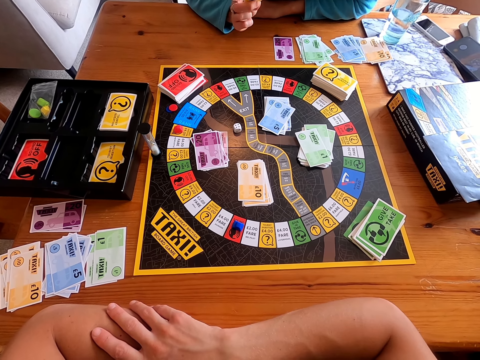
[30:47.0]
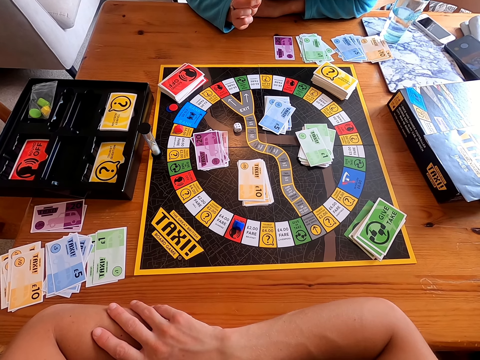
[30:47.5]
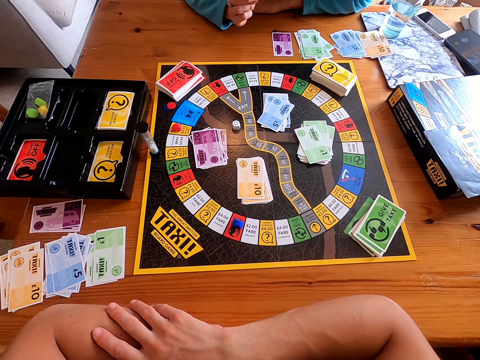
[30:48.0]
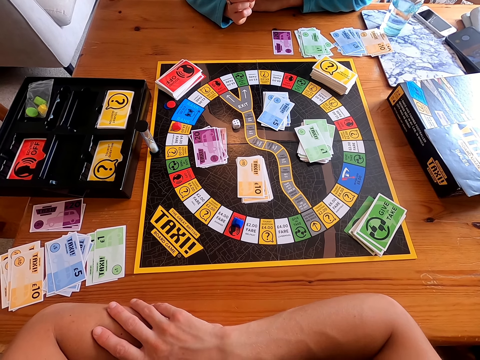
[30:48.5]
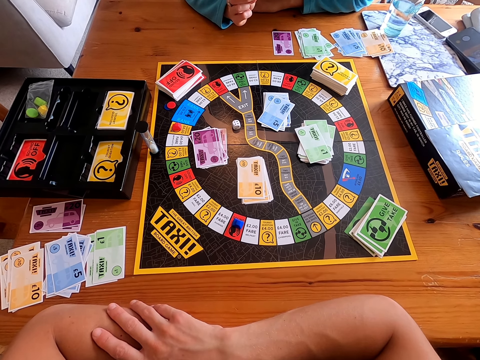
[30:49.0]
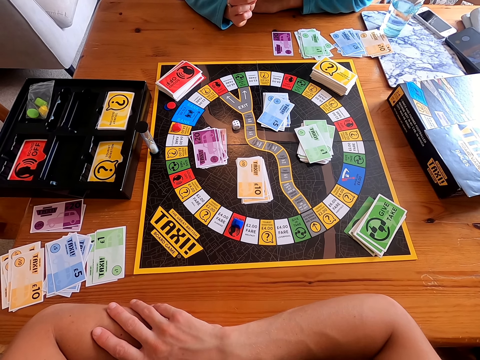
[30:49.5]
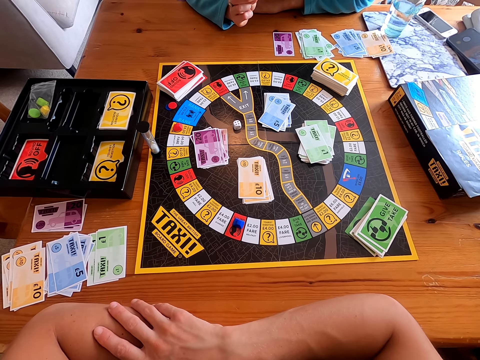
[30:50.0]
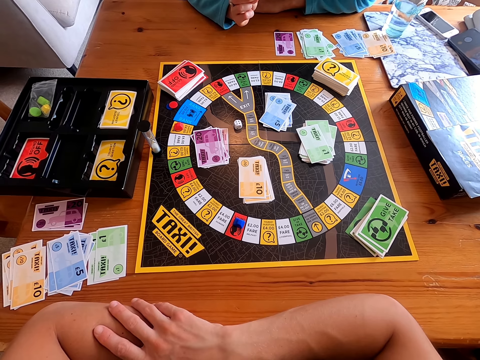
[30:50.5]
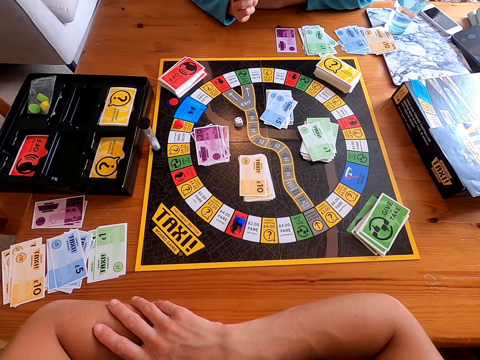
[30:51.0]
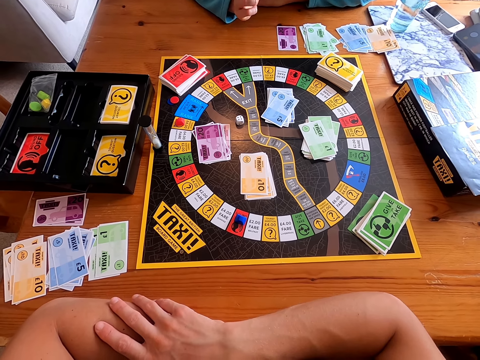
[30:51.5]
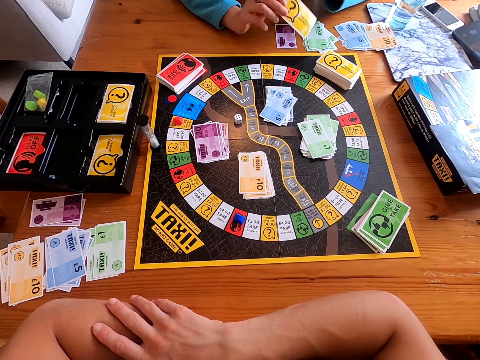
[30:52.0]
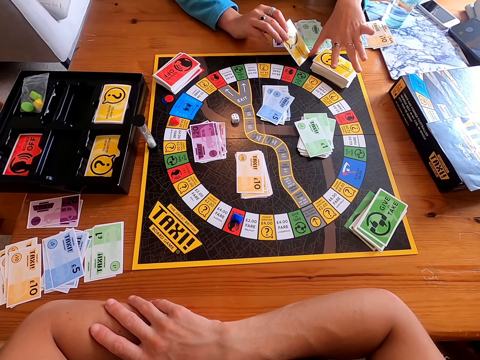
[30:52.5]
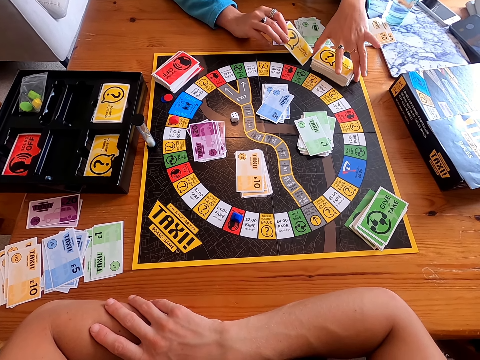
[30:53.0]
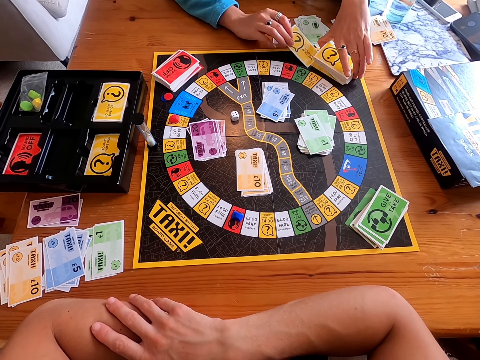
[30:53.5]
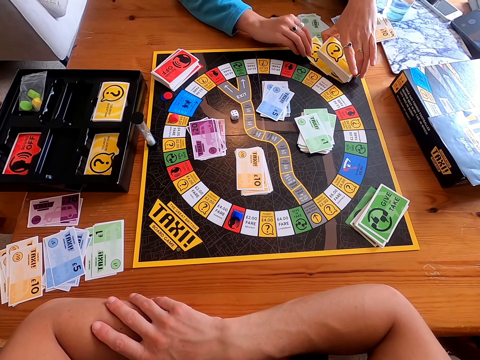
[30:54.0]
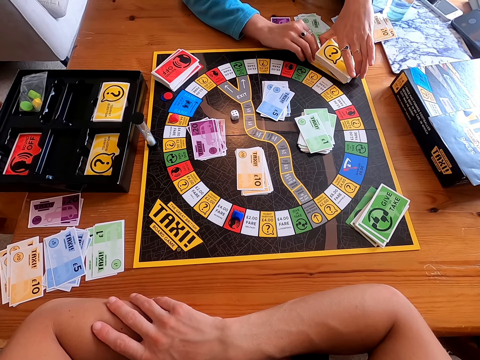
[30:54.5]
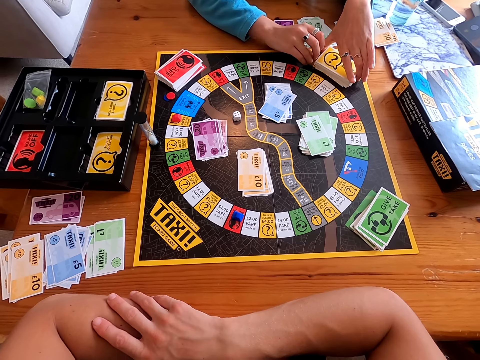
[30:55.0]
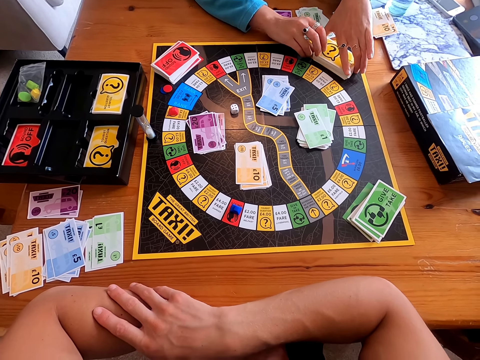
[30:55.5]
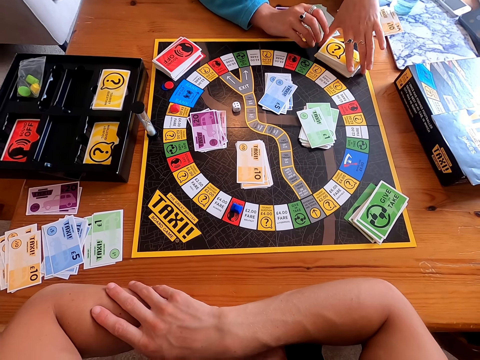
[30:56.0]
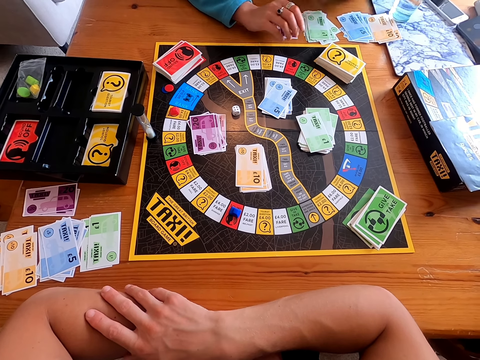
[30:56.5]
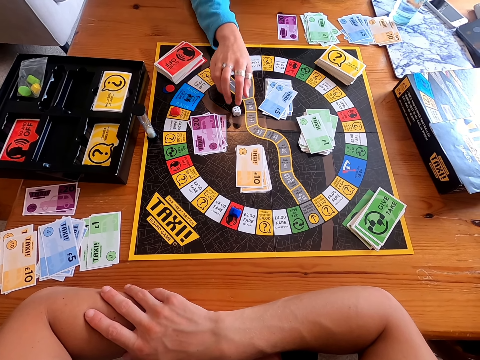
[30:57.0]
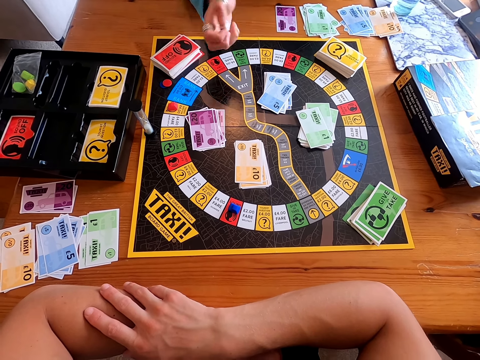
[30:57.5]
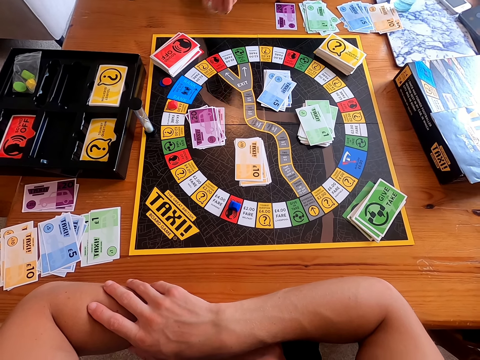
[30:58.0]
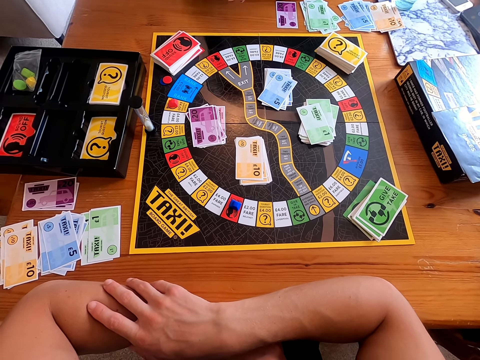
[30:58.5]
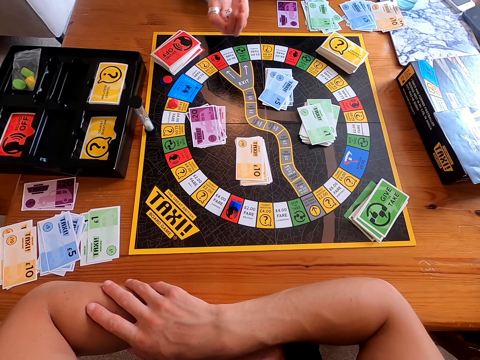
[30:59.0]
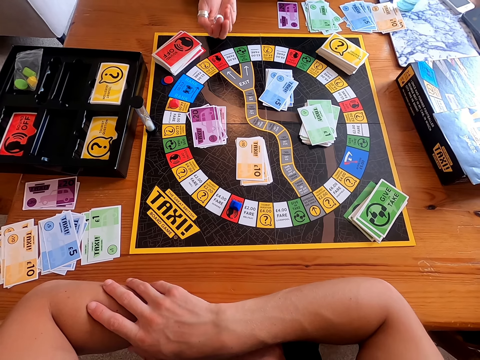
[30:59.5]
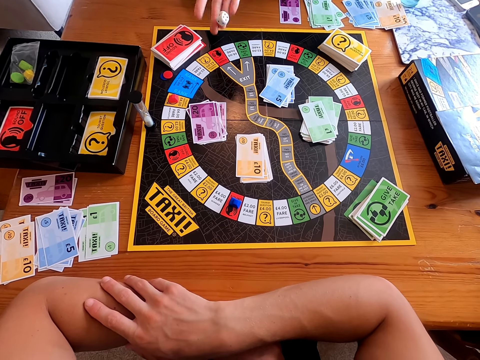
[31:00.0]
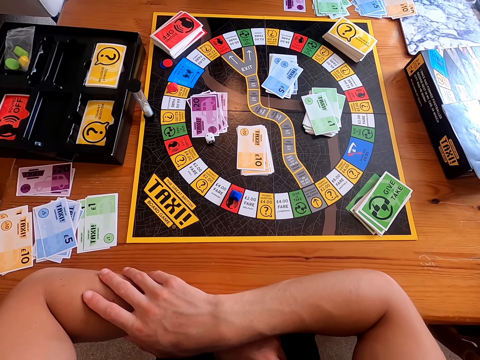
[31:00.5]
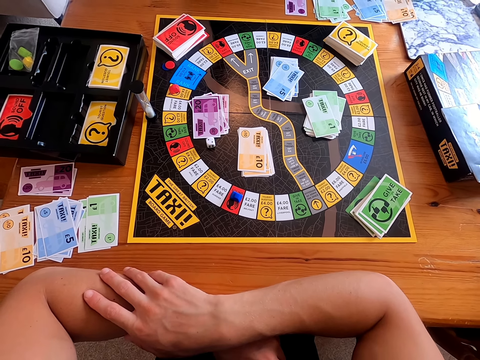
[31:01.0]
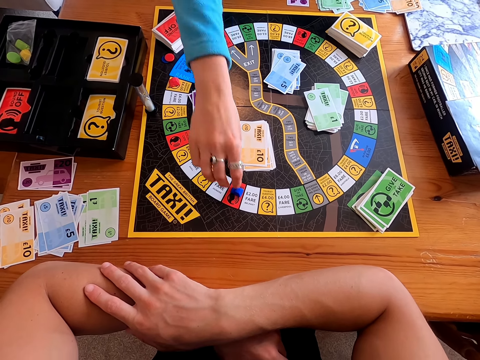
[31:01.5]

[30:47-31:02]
The camera wearer talks to someone. A woman places the card on the other cards. The camera wearer touches the cards and picks the dice. The woman picks the dice from the board and rolls the dice in her hand. The camera wearer shakes the dice and drops the dice. The woman throws the dice on the board.

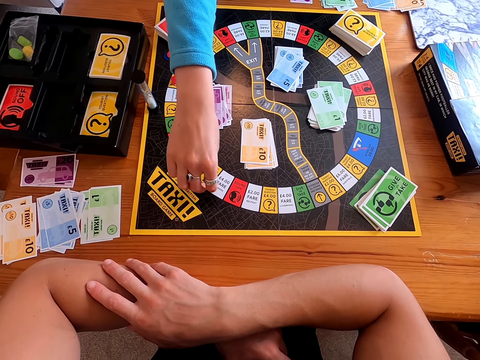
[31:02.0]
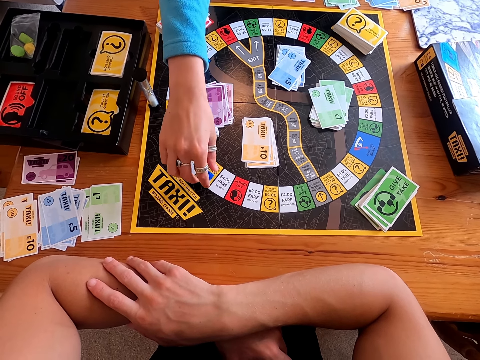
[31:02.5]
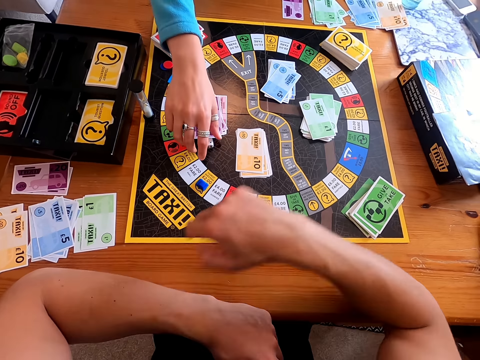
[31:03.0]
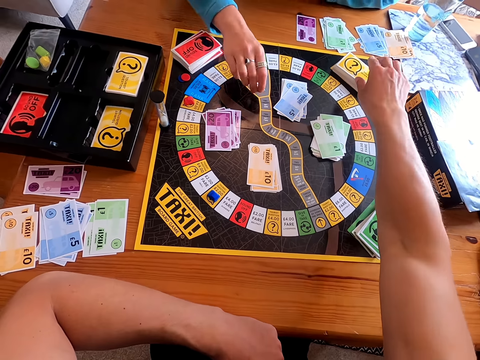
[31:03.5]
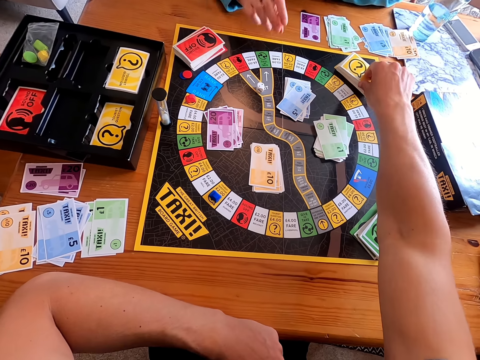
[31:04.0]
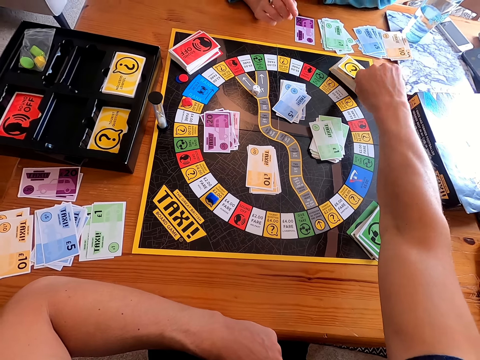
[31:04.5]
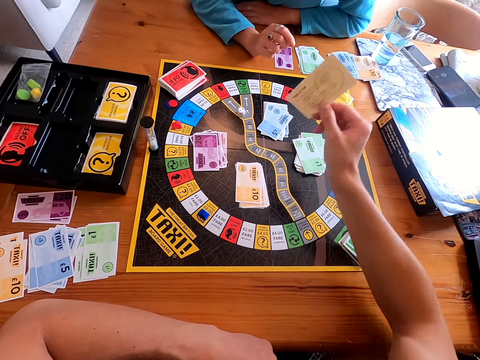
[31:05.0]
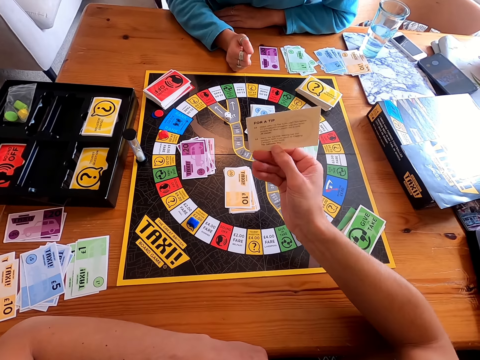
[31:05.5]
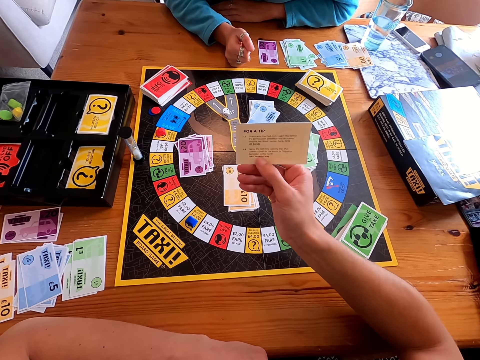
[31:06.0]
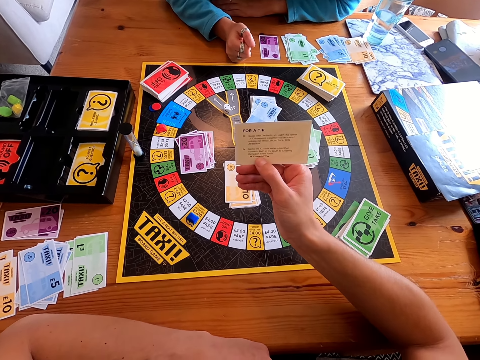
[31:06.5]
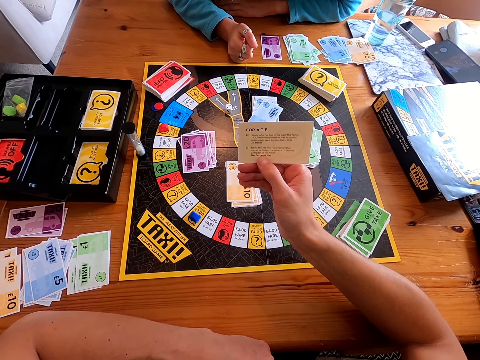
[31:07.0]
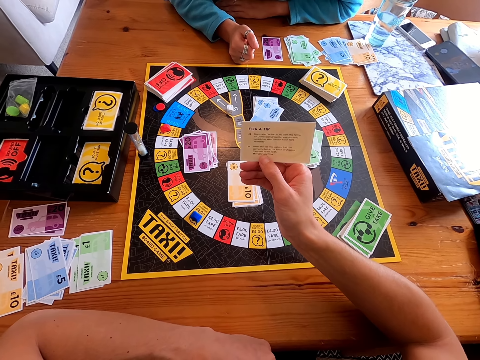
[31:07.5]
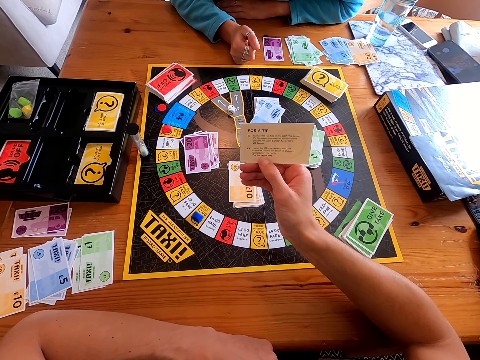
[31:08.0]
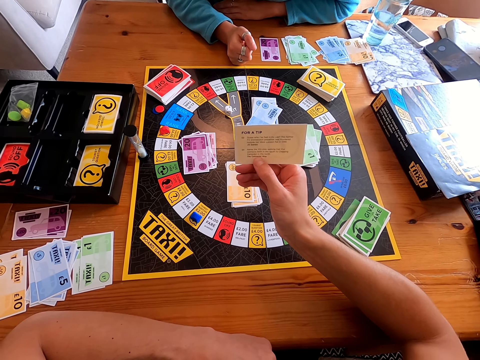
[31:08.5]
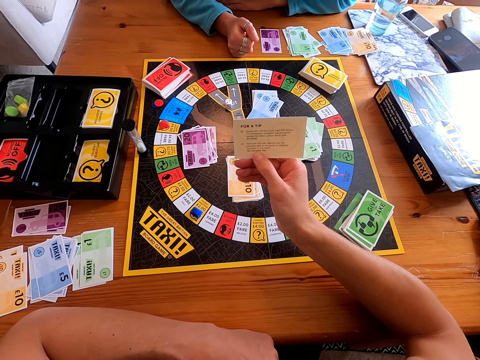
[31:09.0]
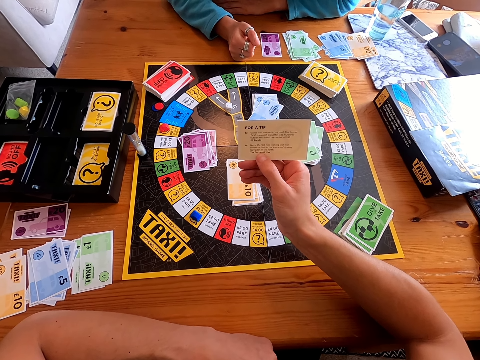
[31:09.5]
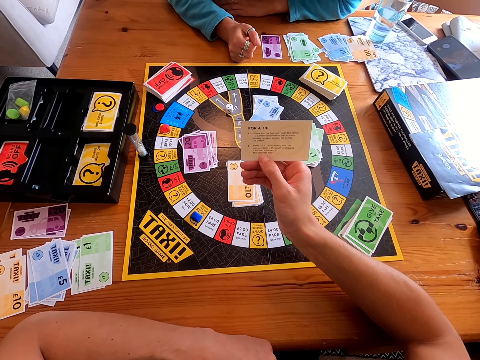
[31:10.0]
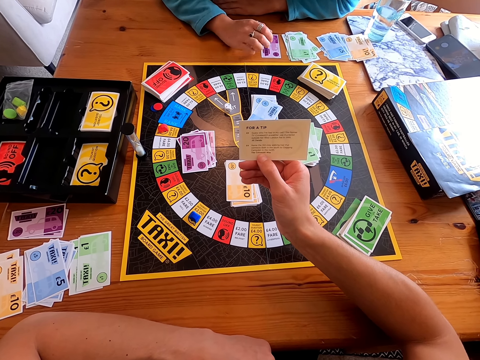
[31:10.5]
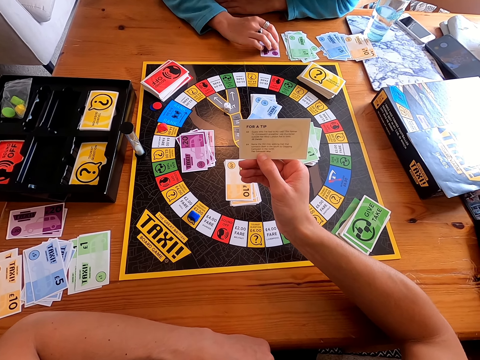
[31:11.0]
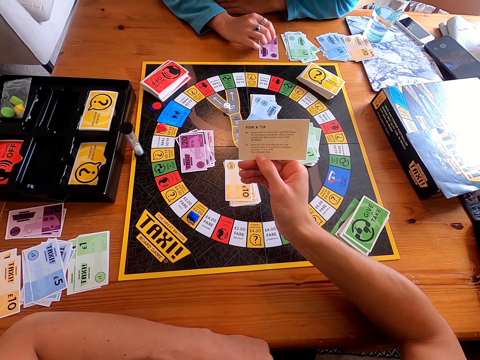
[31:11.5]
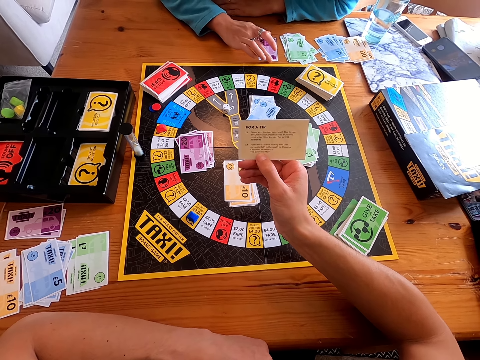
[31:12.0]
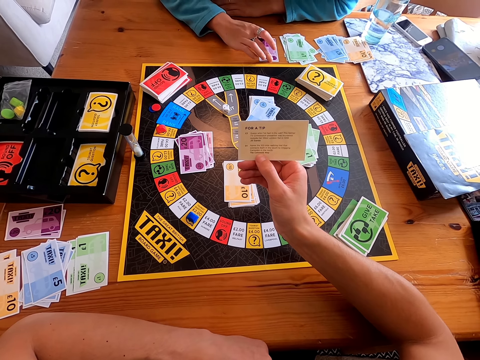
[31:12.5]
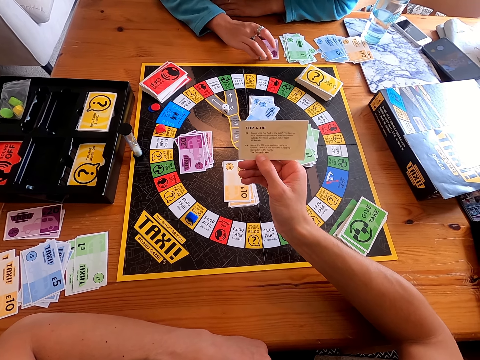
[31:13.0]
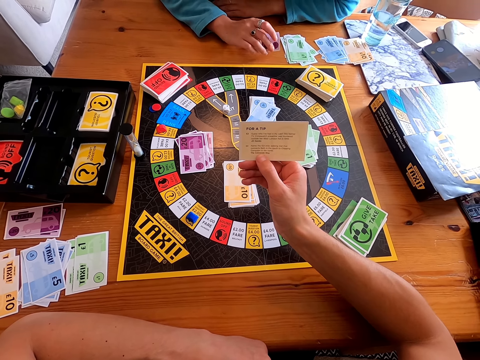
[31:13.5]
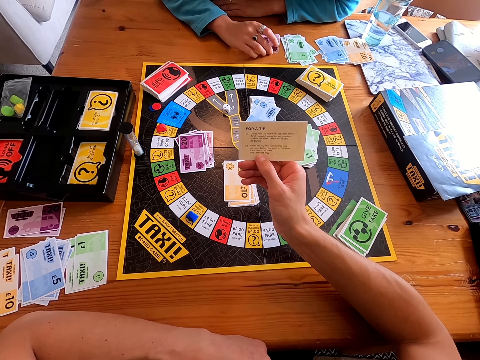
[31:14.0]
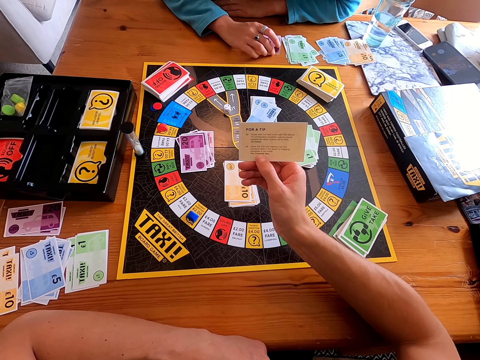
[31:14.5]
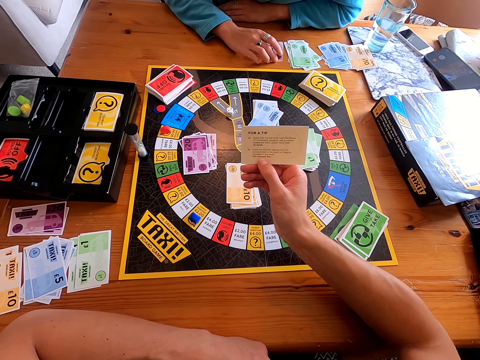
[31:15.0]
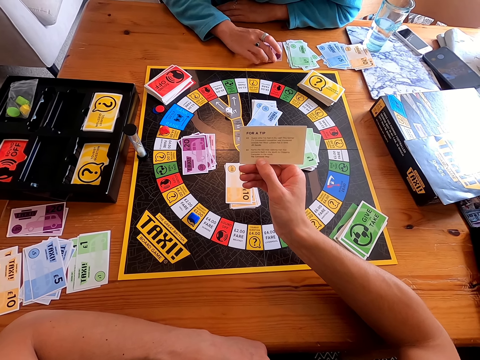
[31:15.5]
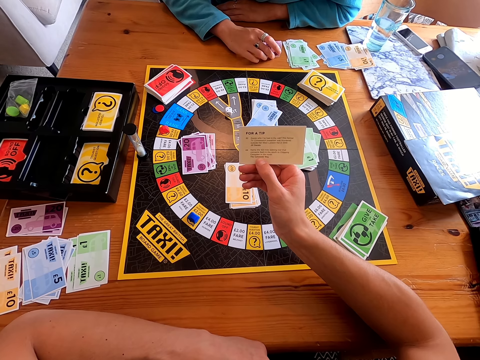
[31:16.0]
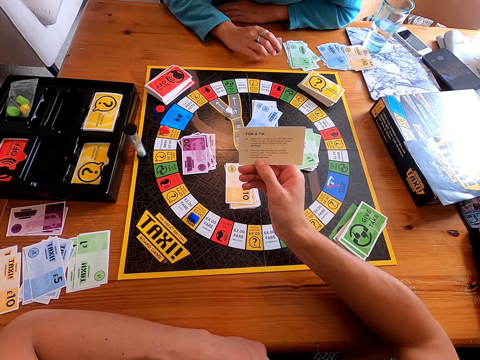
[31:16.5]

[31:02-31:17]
A woman moves the piece on the board. The camera wearer moves something. They hold the dice. They pick a card from the board. They read the question on the card. They show the card to someone.
